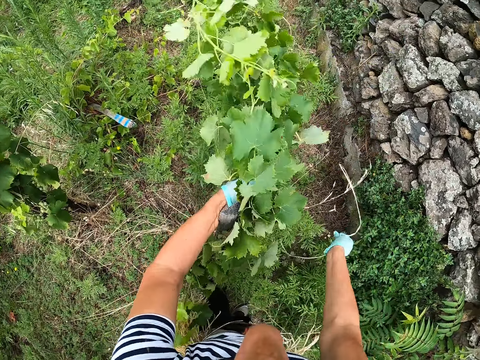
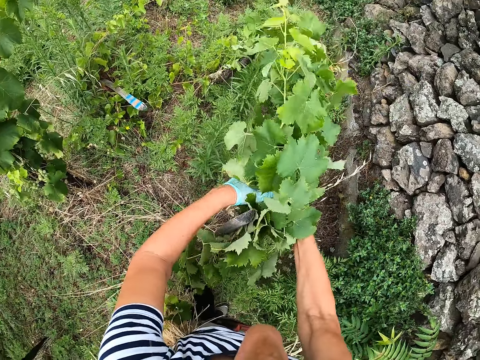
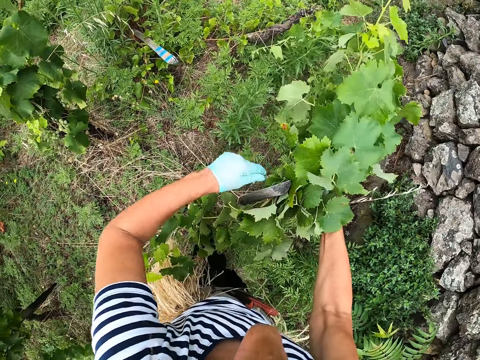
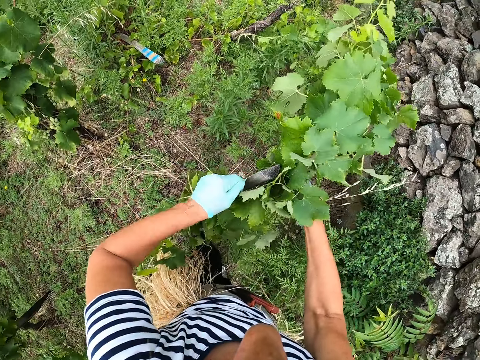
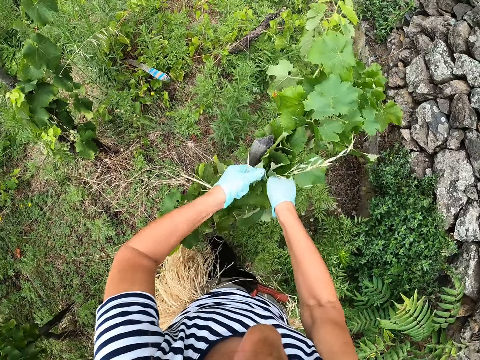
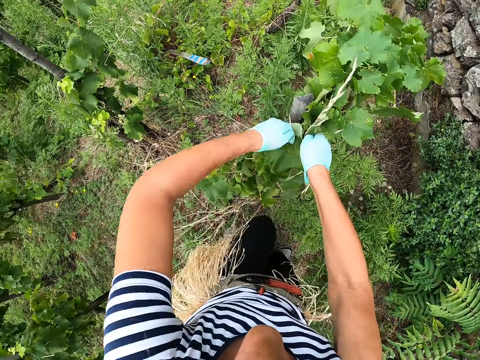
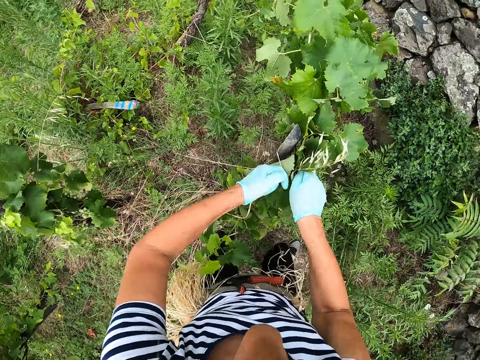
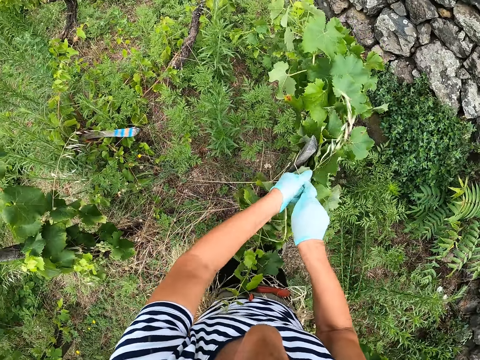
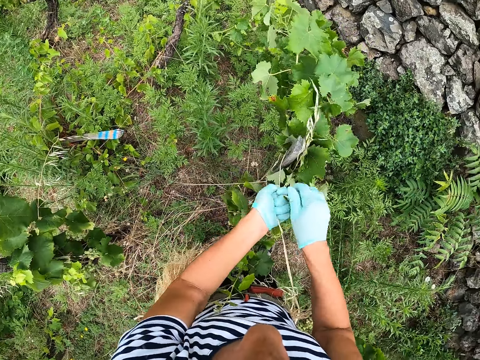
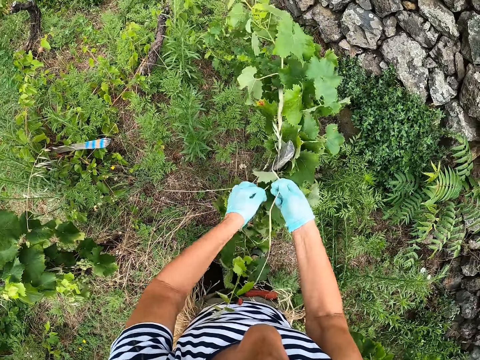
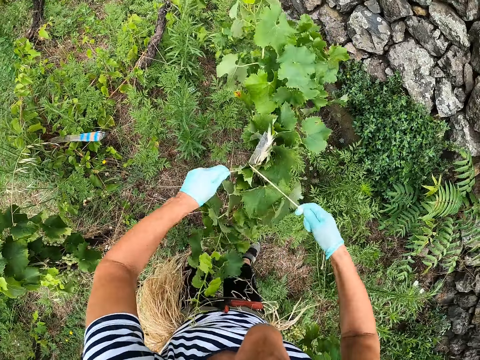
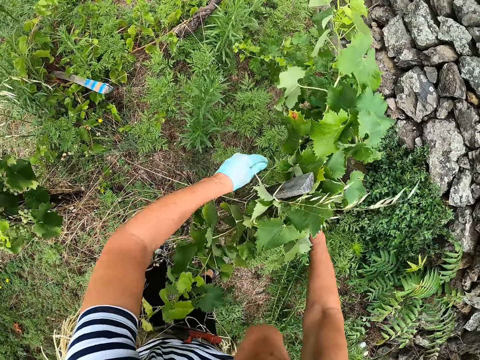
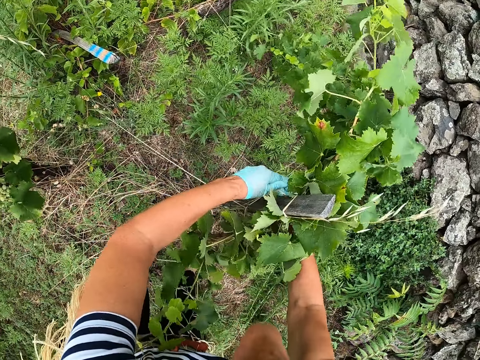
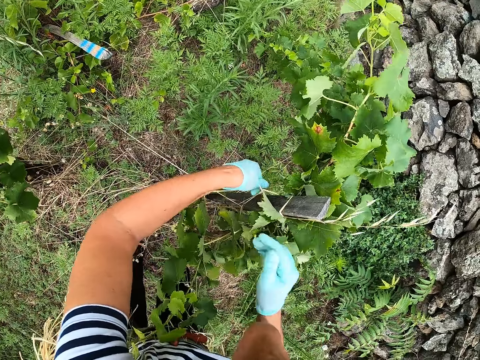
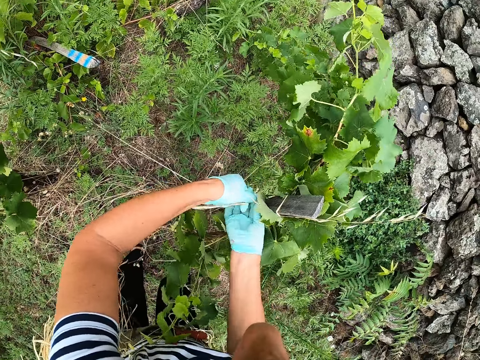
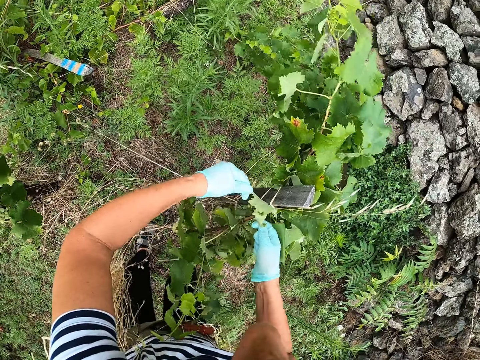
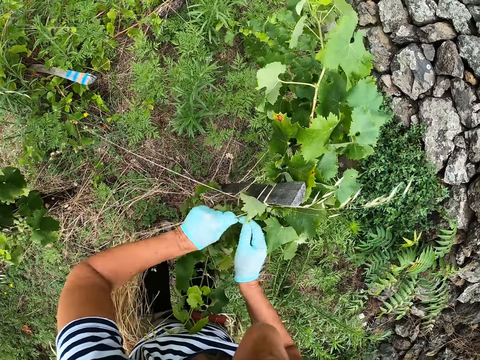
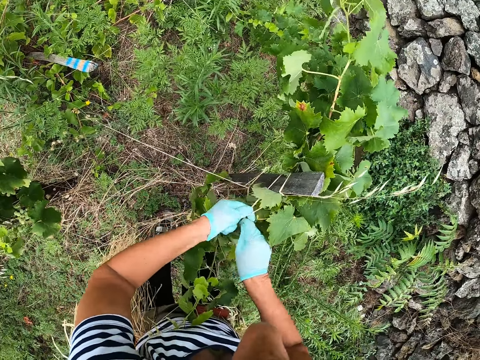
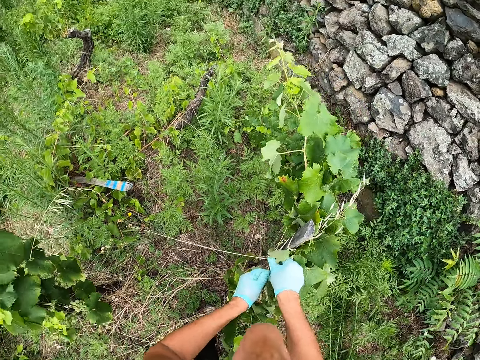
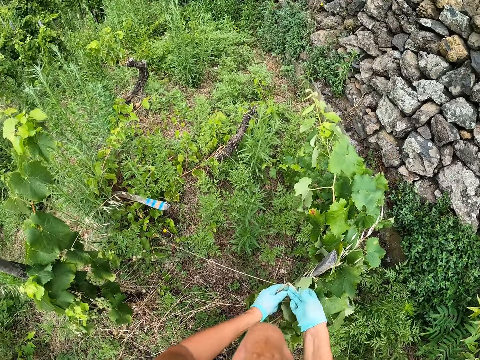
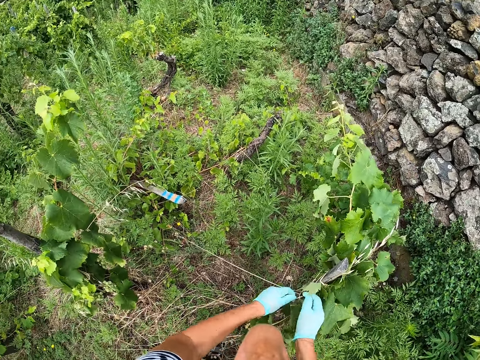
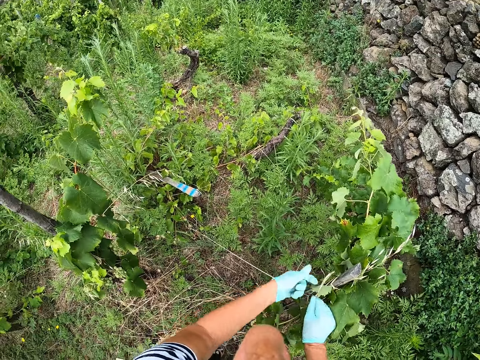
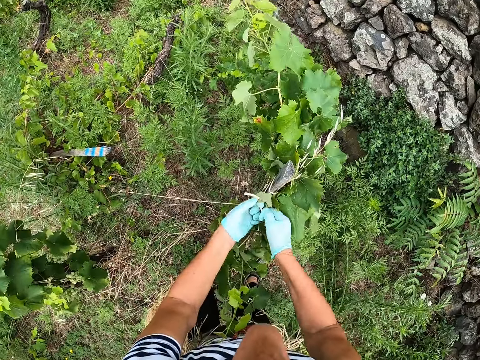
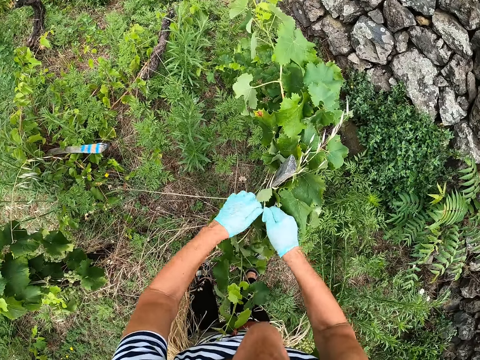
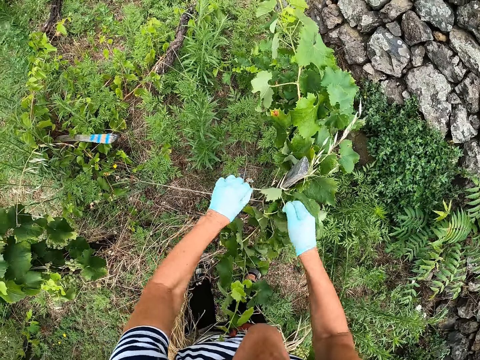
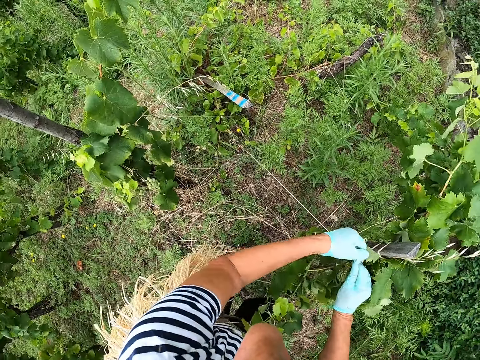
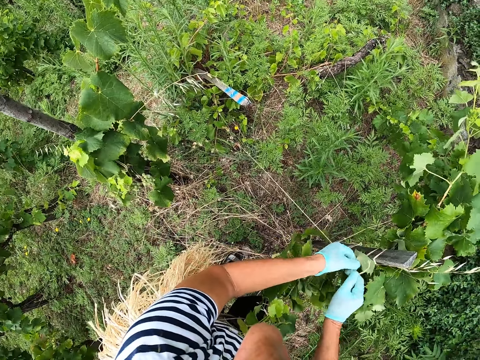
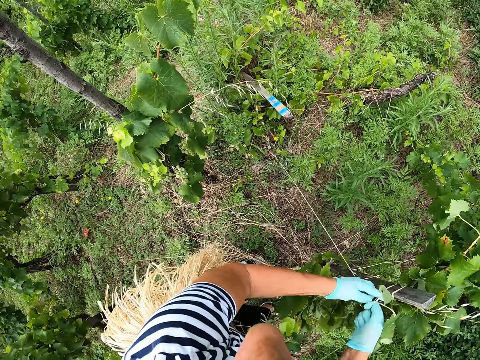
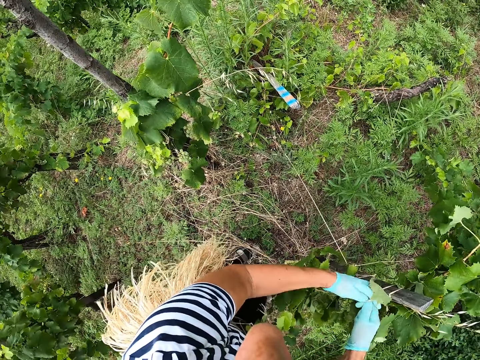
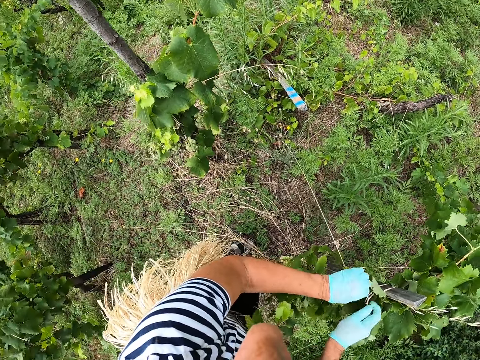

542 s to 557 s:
The camera wearer ties the plant to the stake using sisal fiber.

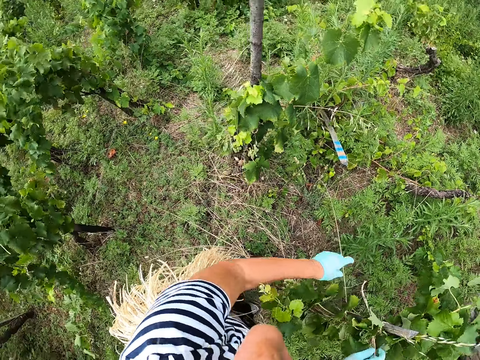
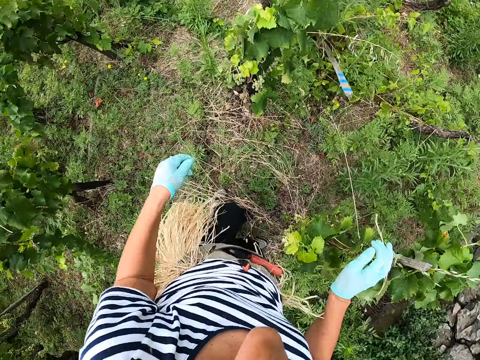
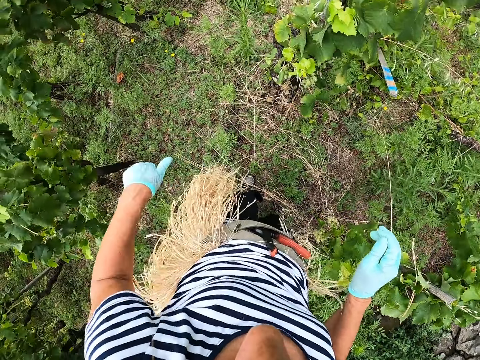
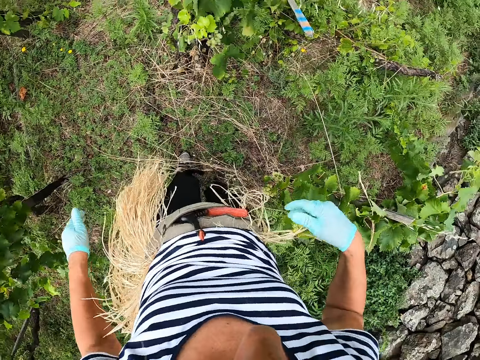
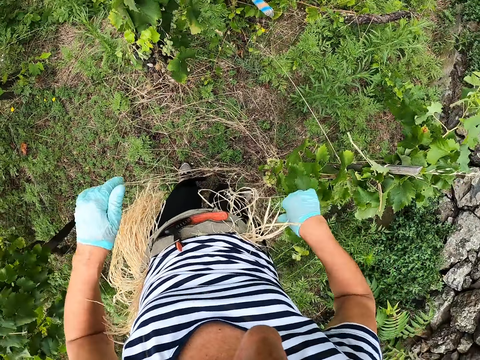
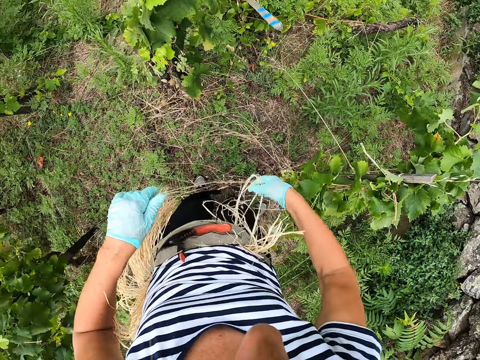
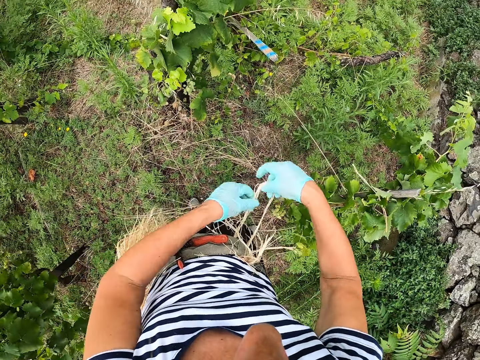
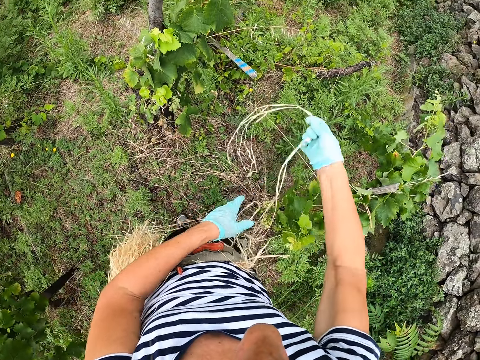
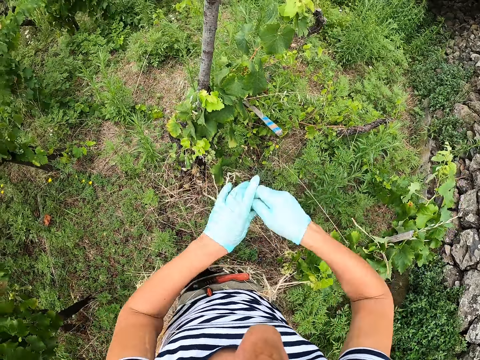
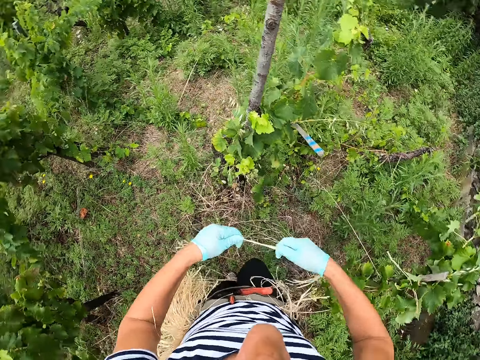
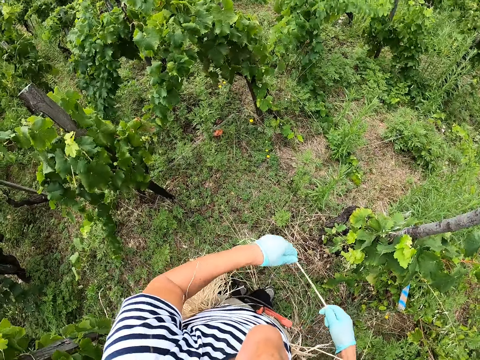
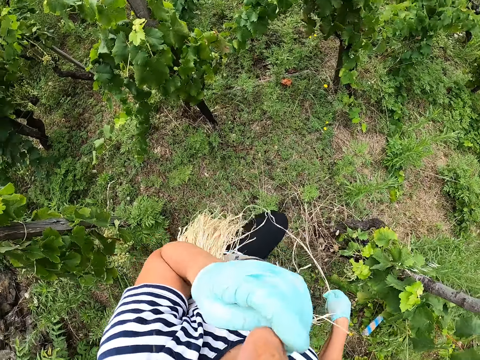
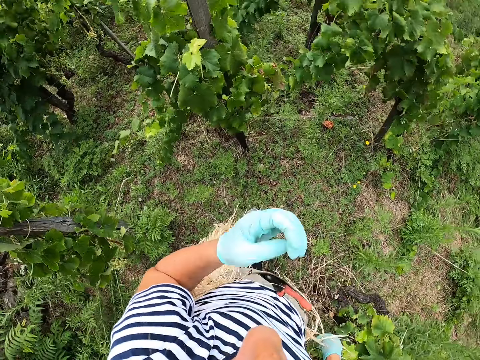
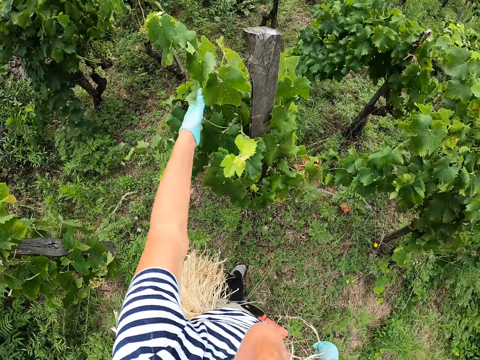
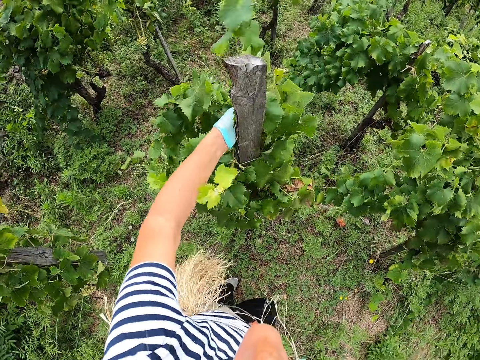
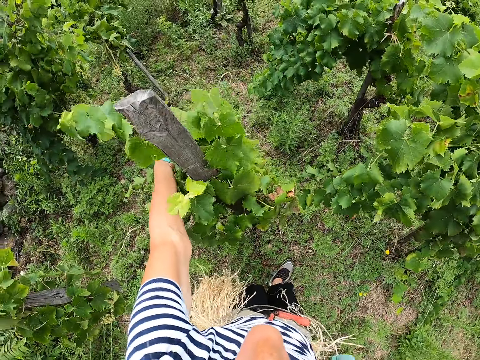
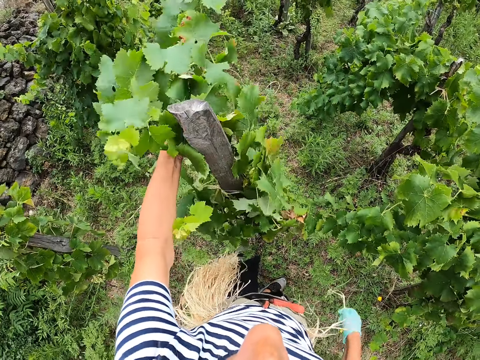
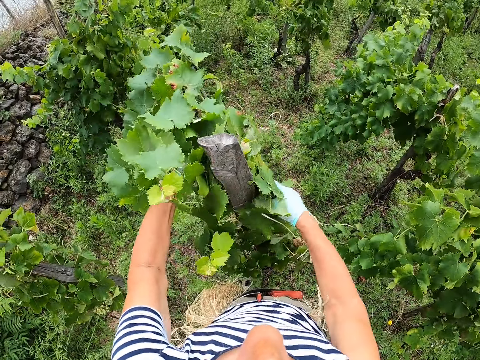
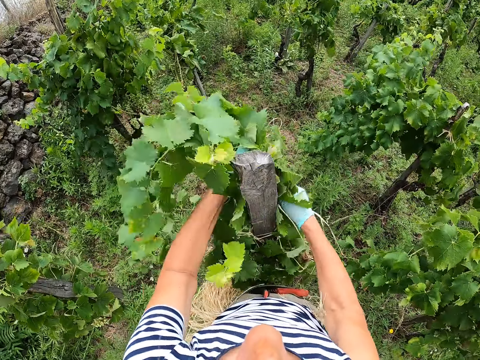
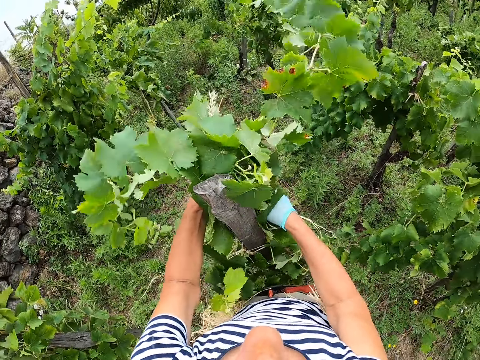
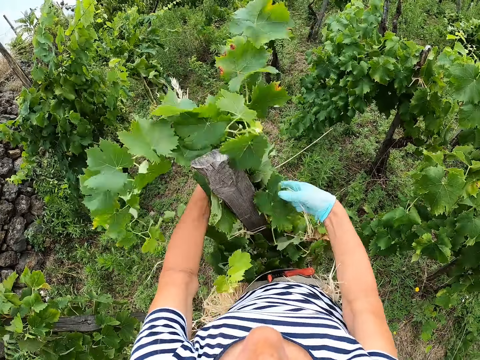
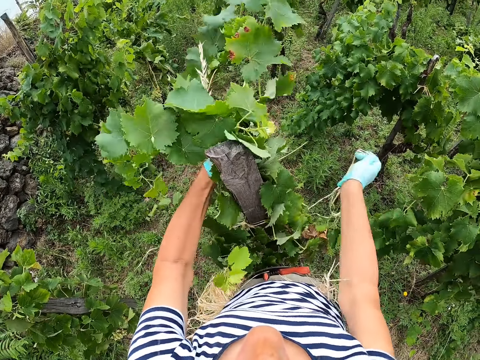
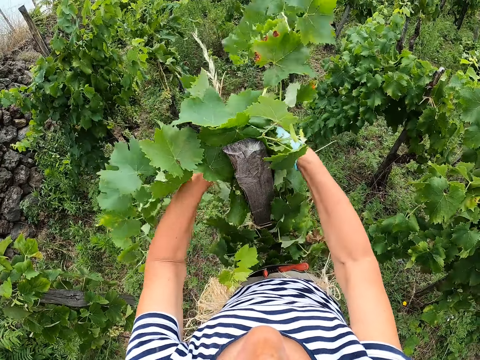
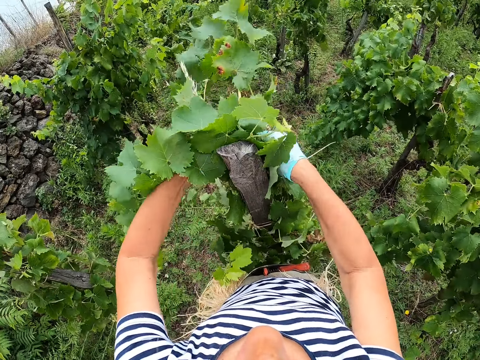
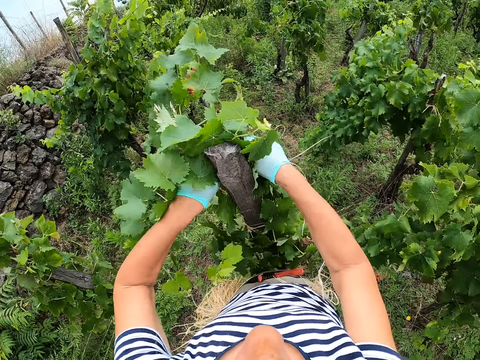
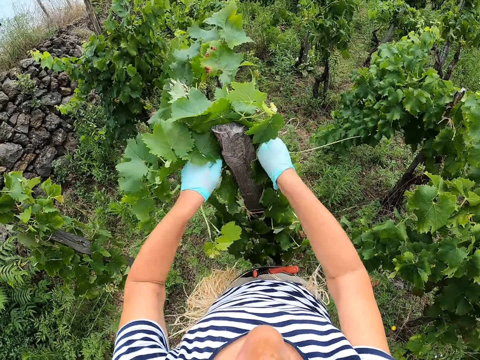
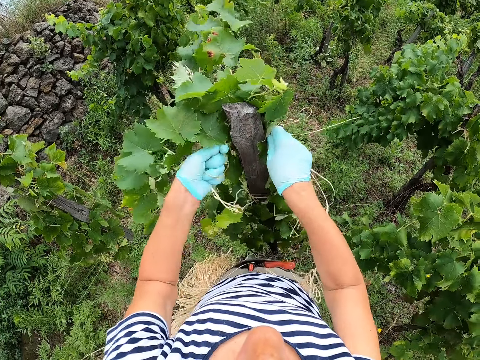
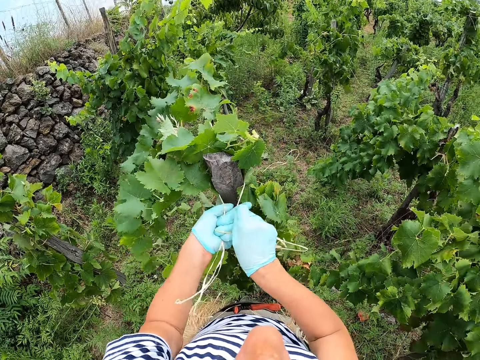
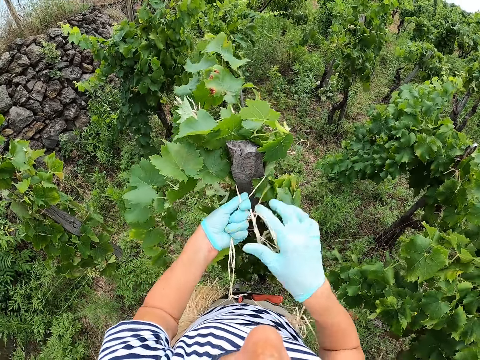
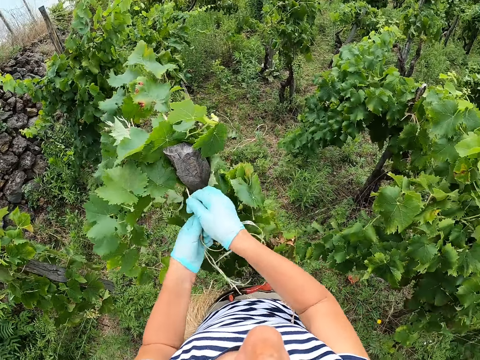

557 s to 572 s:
The camera wearer pulls a rope. They take the rope. They walk in the farm. They hold branches of a plant towards the wooden support stick. They tie the branches of the plant to the wooden support stick with ropes.
